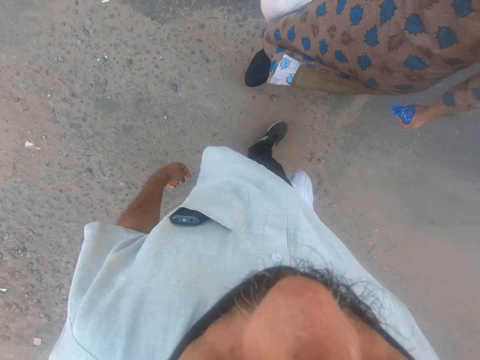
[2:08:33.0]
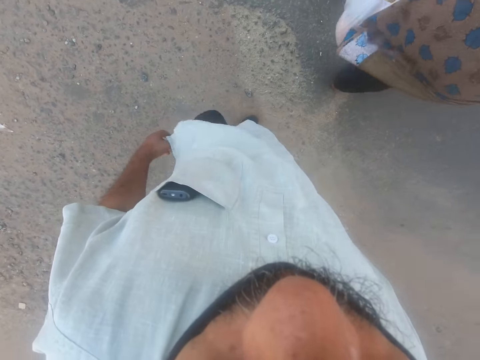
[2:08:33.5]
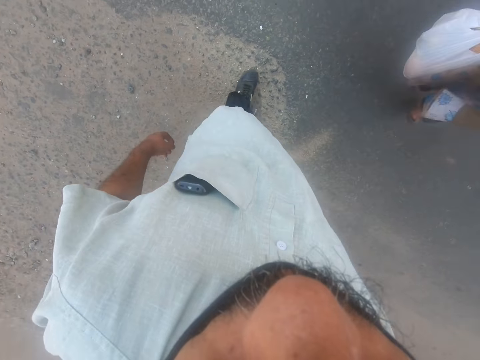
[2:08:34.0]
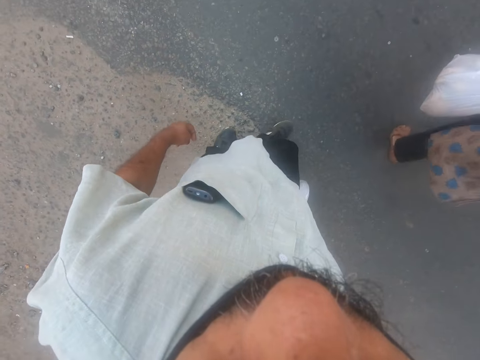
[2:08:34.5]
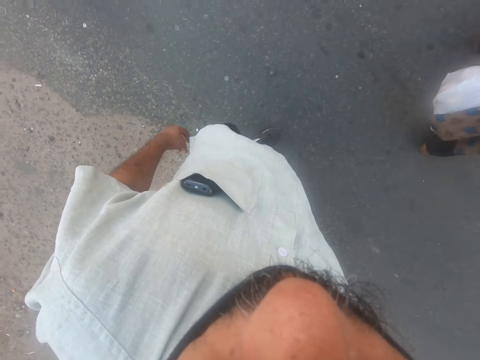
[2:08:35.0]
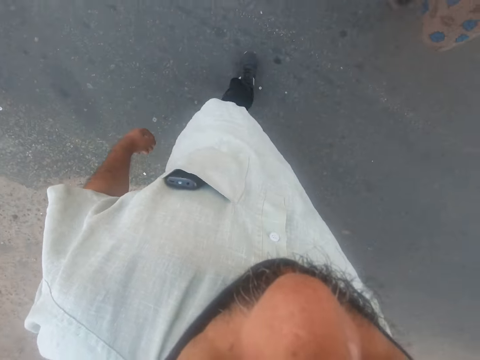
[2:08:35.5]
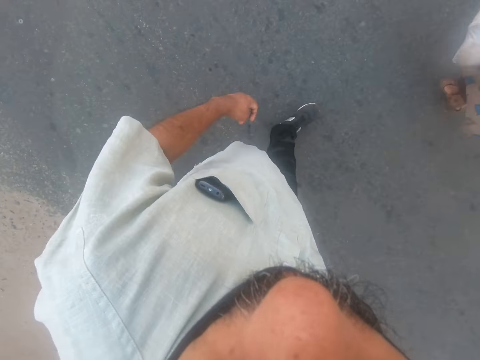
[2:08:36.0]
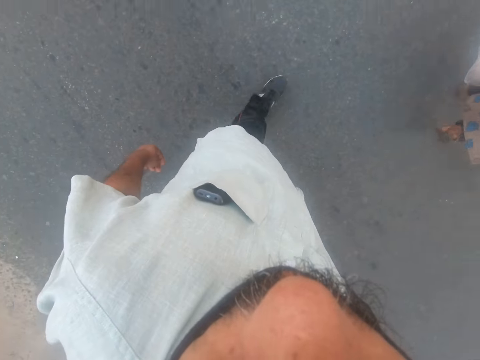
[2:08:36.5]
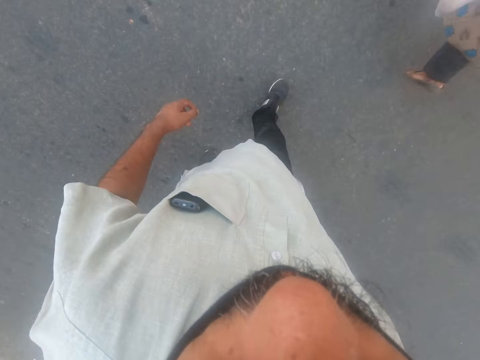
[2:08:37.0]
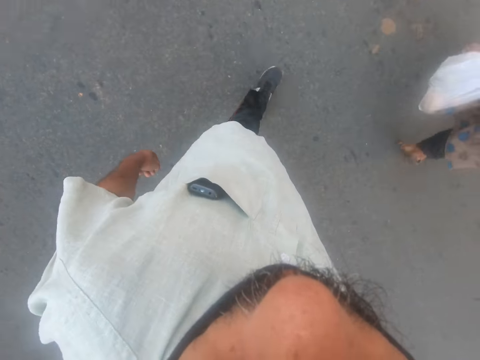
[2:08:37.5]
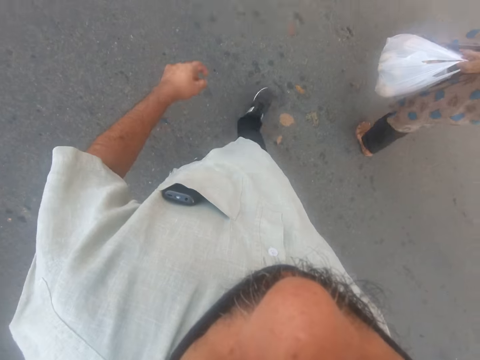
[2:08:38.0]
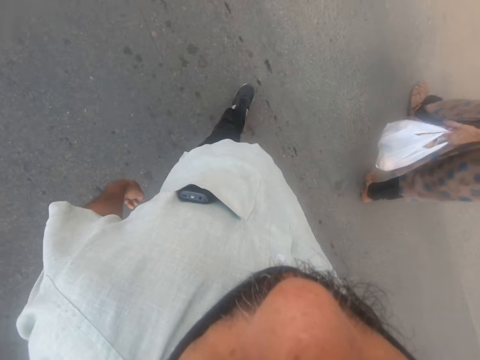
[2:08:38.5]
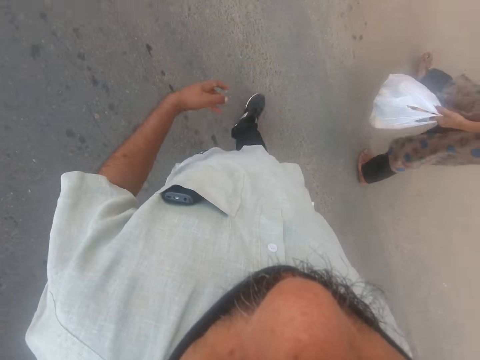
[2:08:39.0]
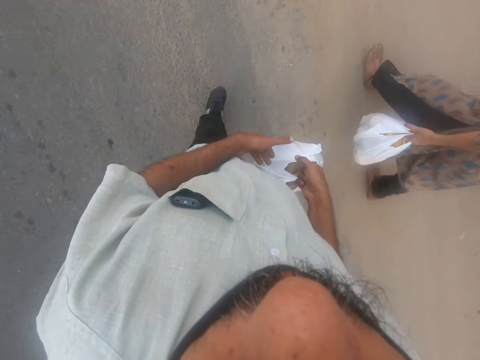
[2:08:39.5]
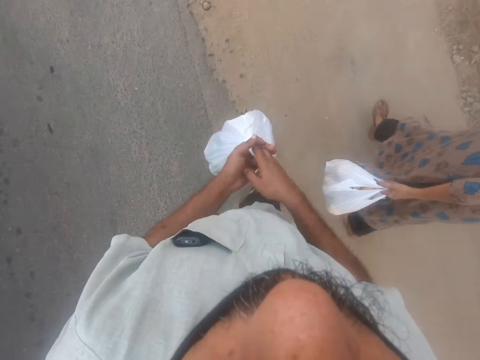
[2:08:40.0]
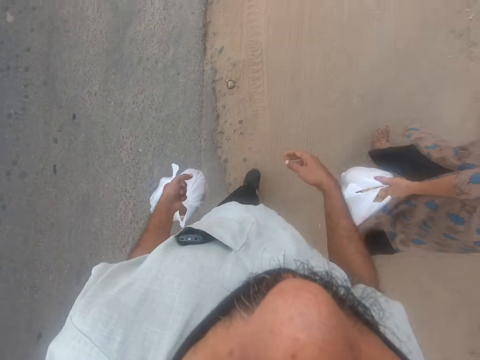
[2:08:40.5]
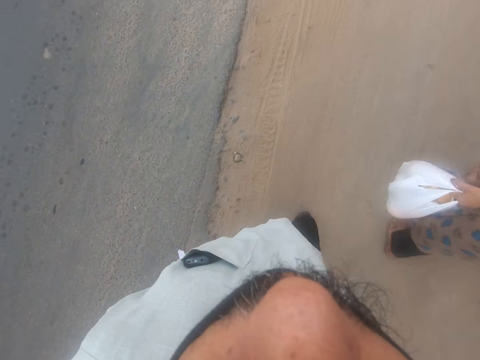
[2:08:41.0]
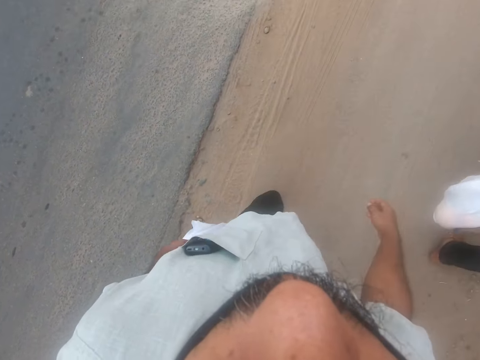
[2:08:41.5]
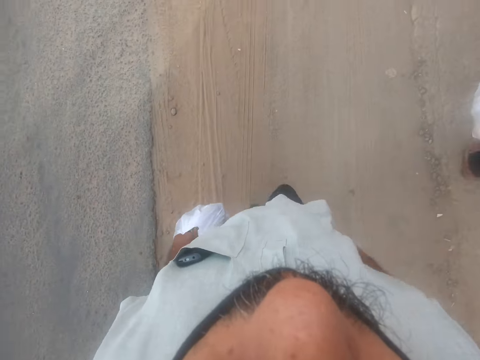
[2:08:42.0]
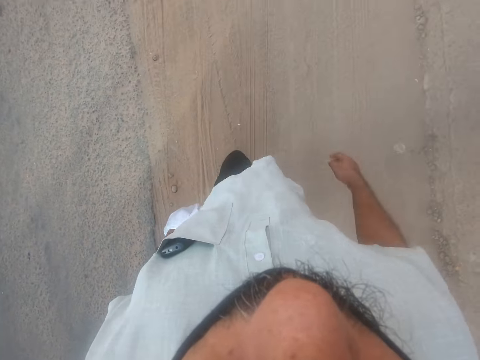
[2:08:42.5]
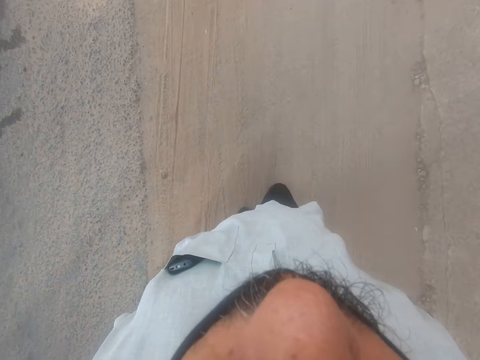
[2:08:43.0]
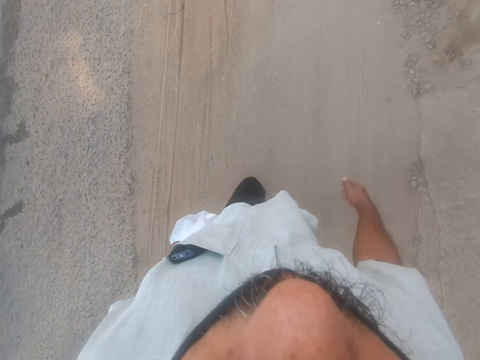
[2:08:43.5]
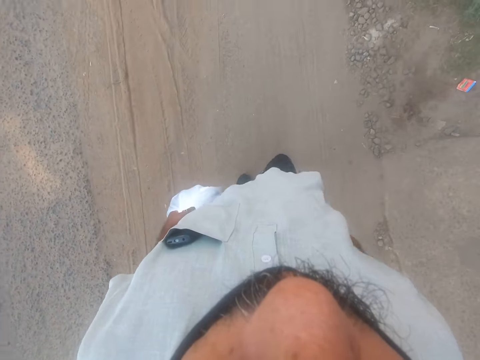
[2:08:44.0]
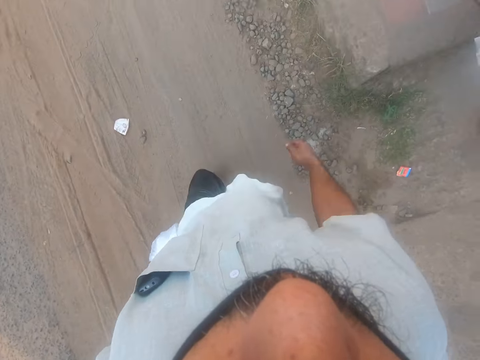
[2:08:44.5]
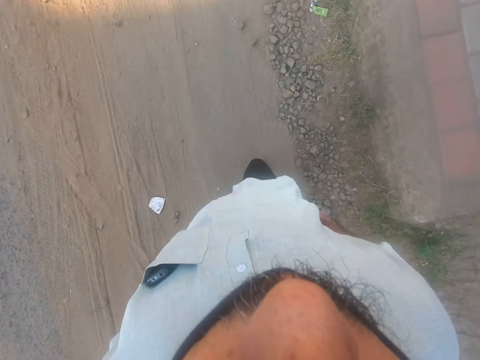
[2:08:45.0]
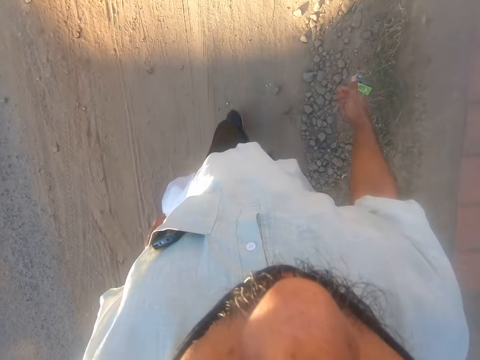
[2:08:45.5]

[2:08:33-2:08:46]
A woman walks in front of the camera wearer. The camera wearer walks forward. He switches a polythene bag from his right hand to the left hand. He walks forward.

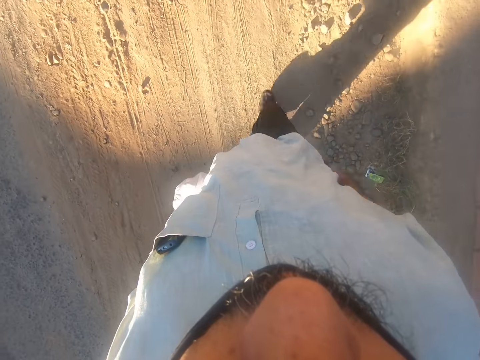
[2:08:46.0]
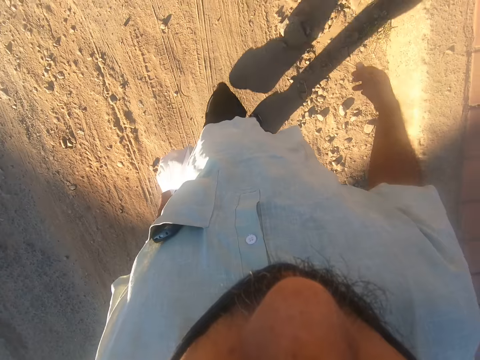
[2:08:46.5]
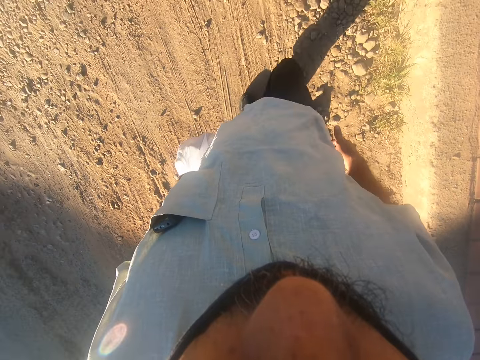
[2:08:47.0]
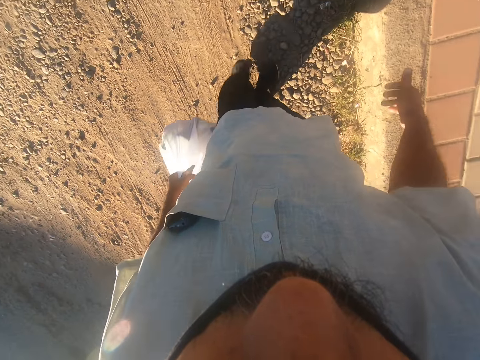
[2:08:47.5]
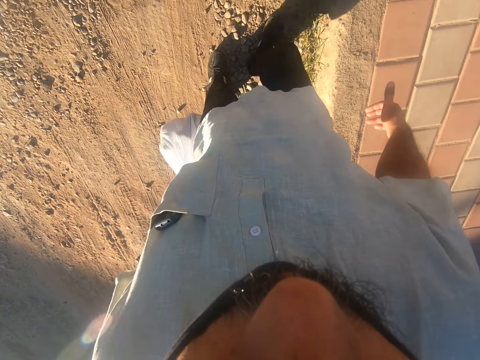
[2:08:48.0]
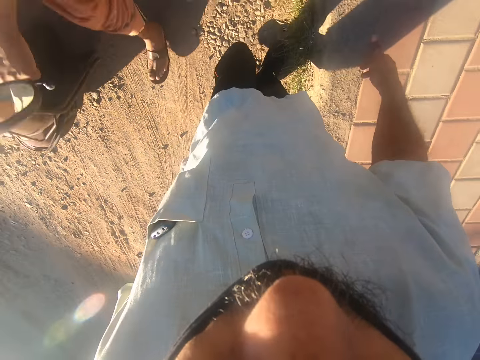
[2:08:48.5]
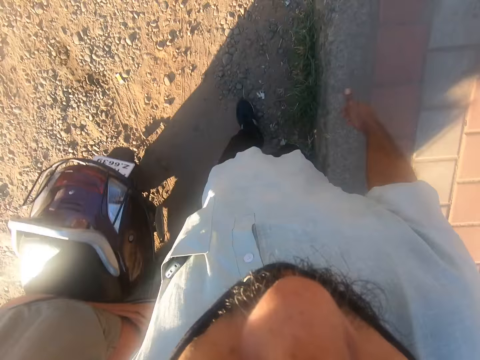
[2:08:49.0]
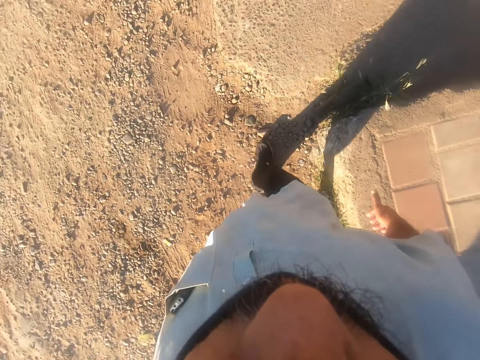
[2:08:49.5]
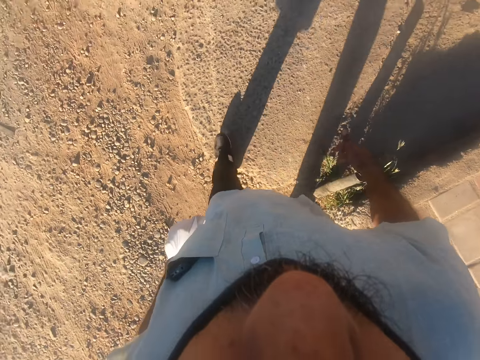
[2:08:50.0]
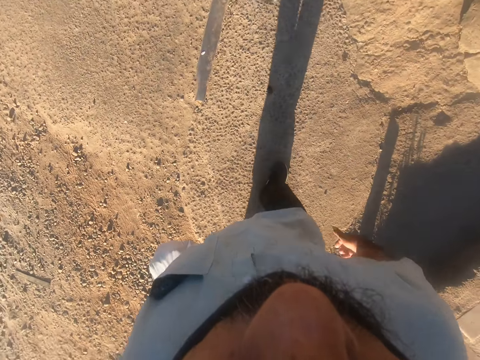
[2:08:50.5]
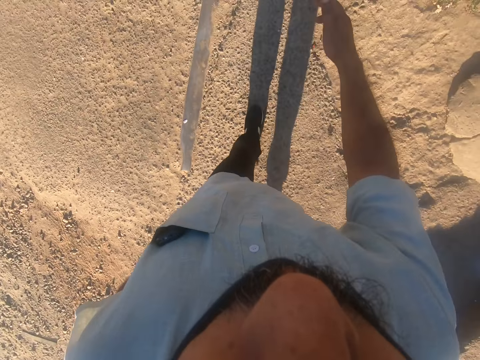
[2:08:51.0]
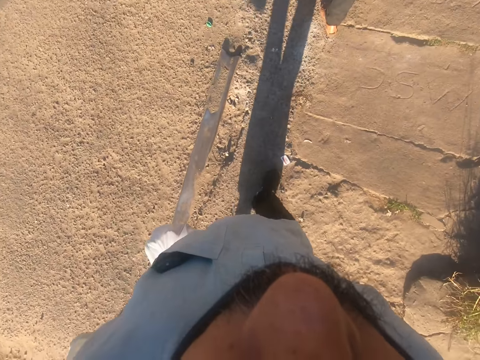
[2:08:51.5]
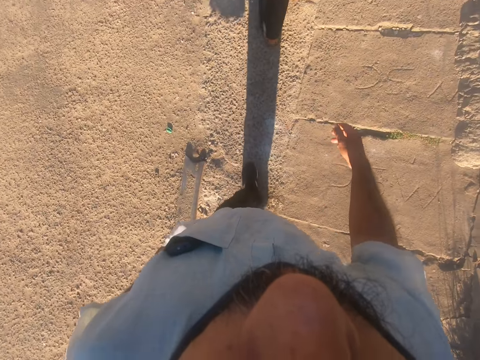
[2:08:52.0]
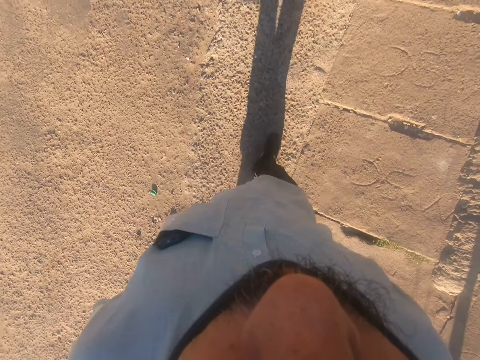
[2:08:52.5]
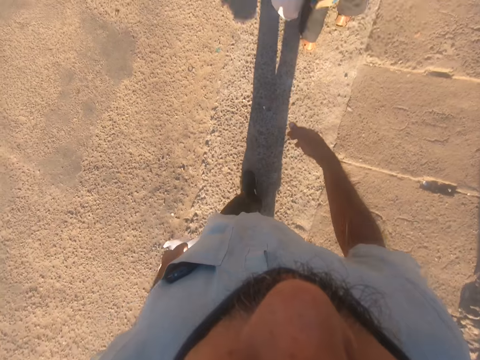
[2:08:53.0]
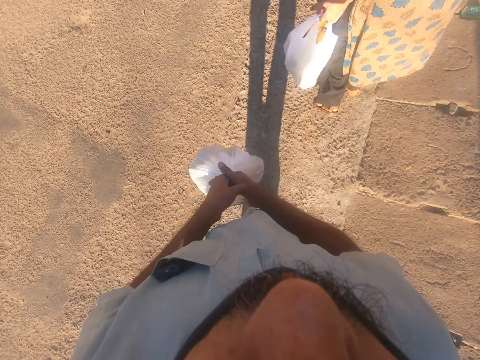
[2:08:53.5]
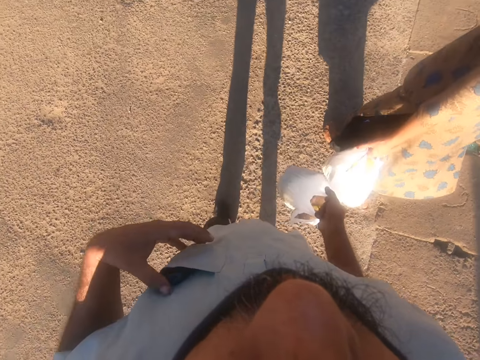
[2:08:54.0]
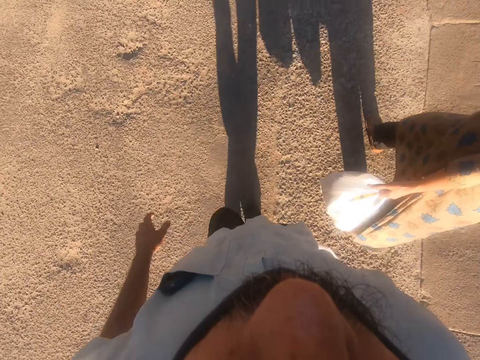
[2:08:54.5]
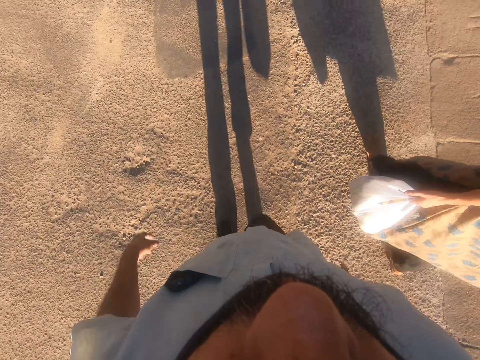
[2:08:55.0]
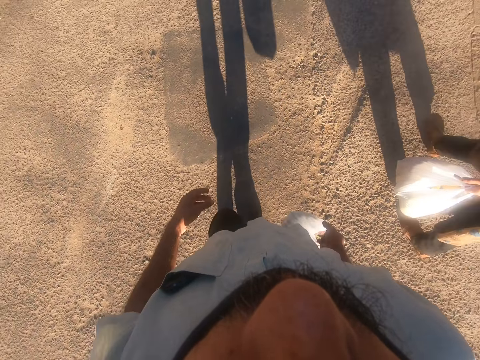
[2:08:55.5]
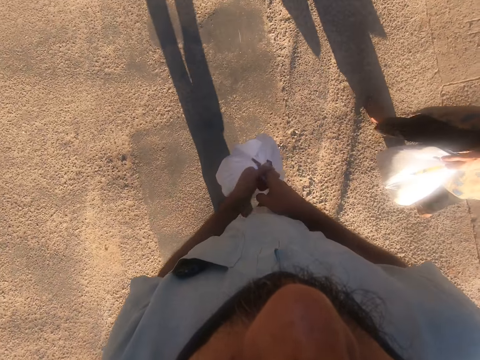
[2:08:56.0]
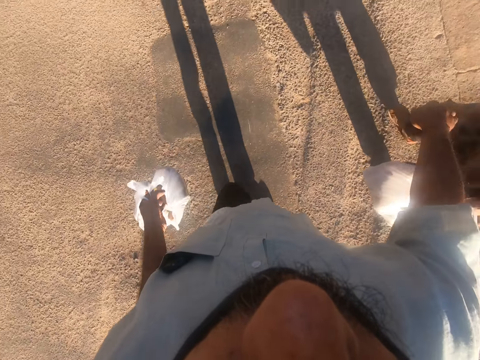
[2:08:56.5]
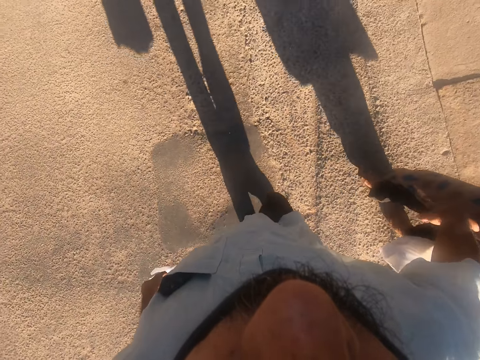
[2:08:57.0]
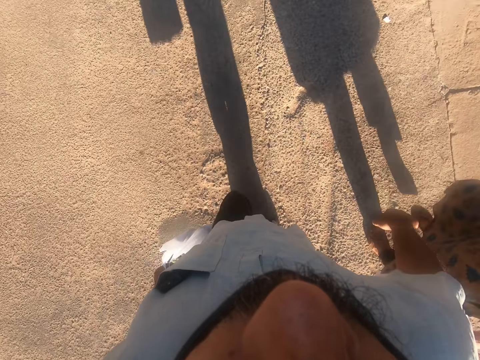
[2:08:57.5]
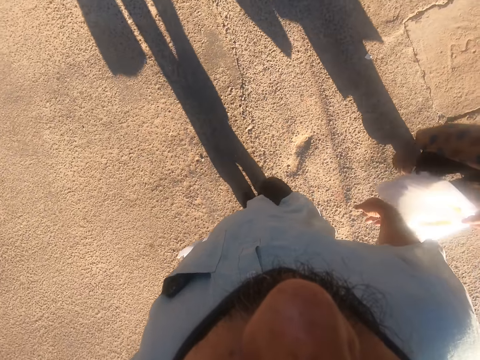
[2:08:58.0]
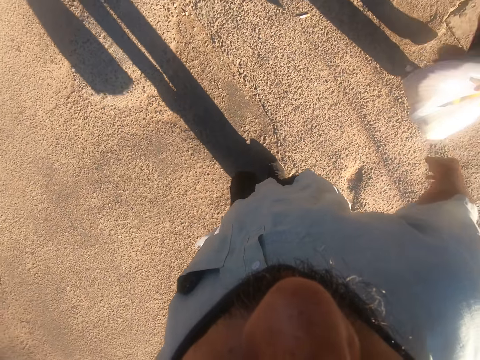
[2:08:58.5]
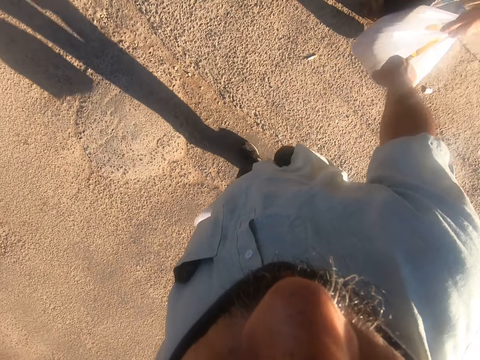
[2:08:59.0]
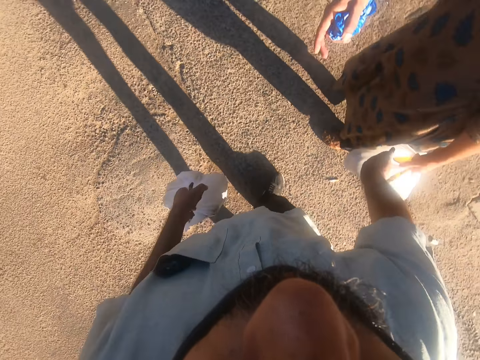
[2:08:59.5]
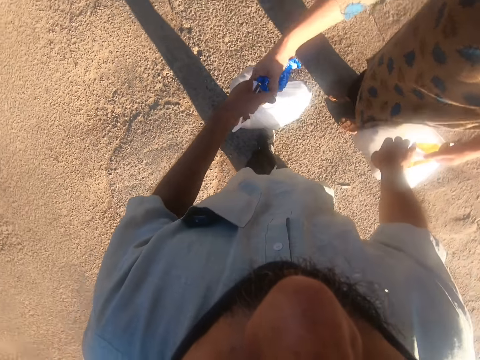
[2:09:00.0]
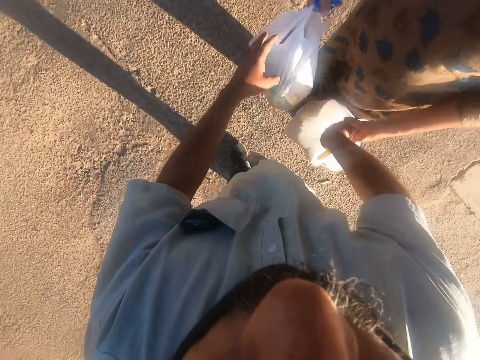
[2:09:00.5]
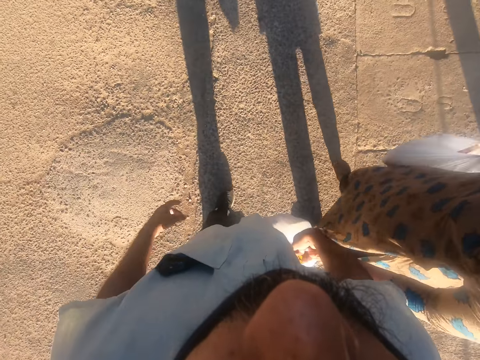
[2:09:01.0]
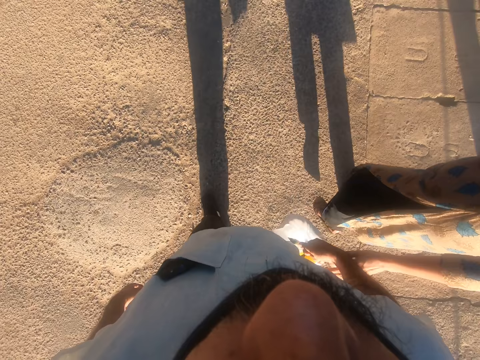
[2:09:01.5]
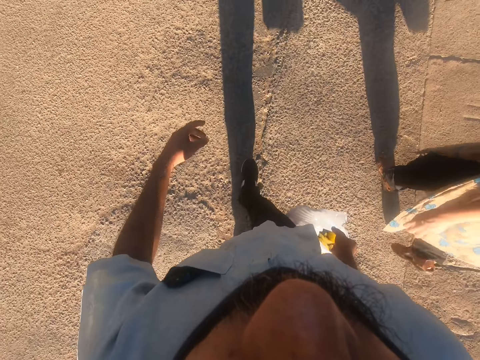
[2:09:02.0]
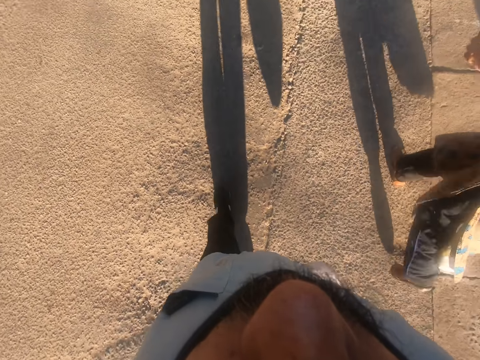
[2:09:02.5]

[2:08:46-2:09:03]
The camera wearer stops walking. He gestures at a man. The man rides past the camera wearer. The camera wearer walks forward. A woman walks in front of the camera wearer. The camera wearer switches a polythene bag from his left hand to the right hand. He touches a phone with his left hand. He walks forward. He switches the polythene bag from his right hand to the left hand. The woman stands beside the camera wearer. The camera wearer exchanges his polythene bag with the woman.
